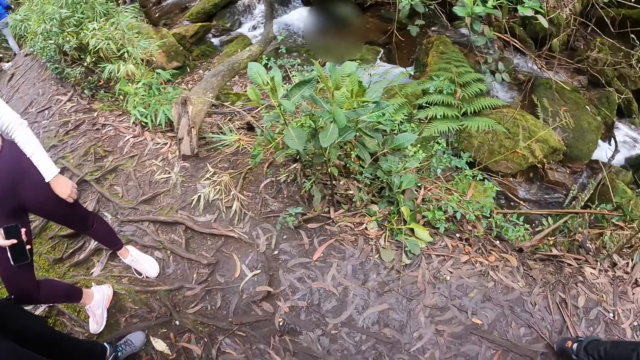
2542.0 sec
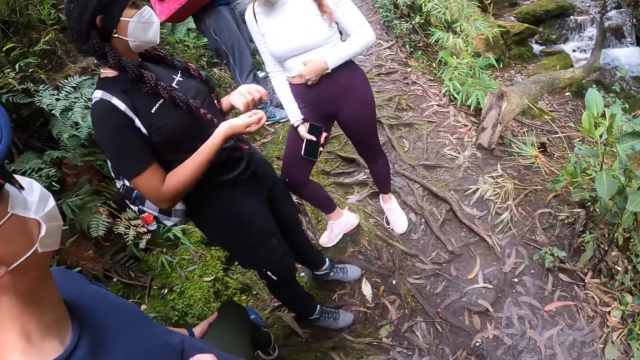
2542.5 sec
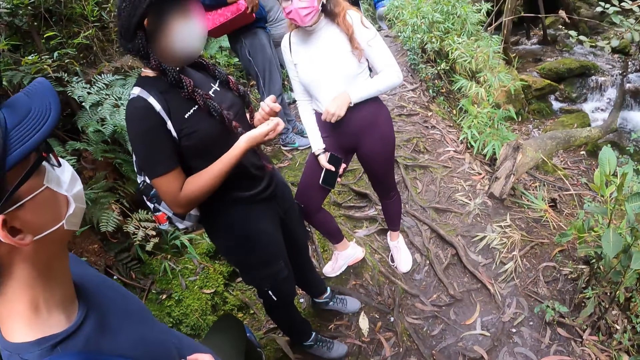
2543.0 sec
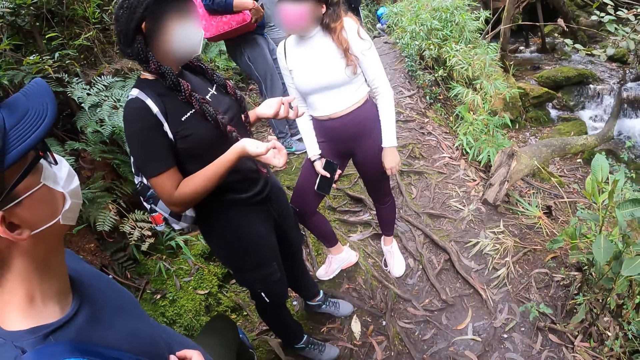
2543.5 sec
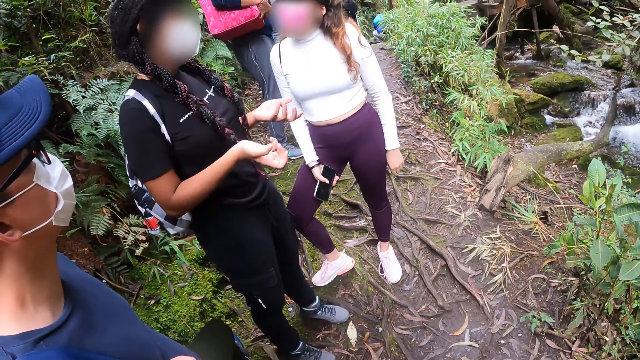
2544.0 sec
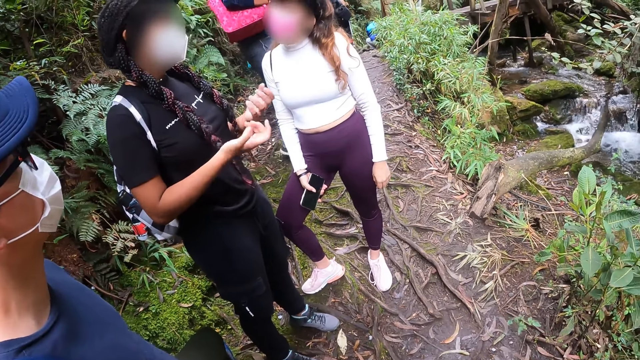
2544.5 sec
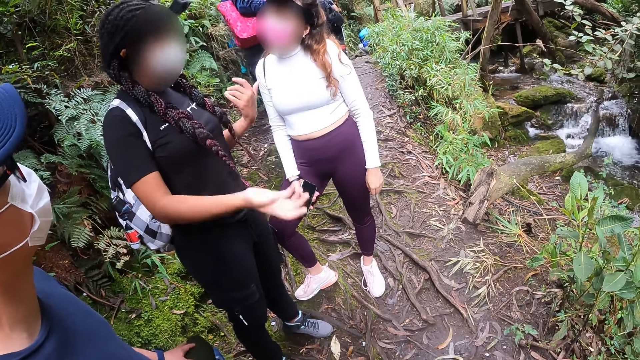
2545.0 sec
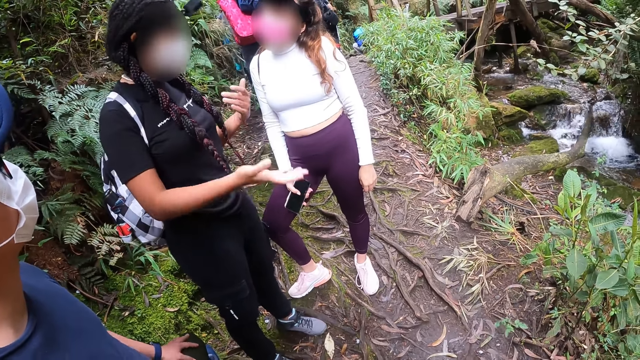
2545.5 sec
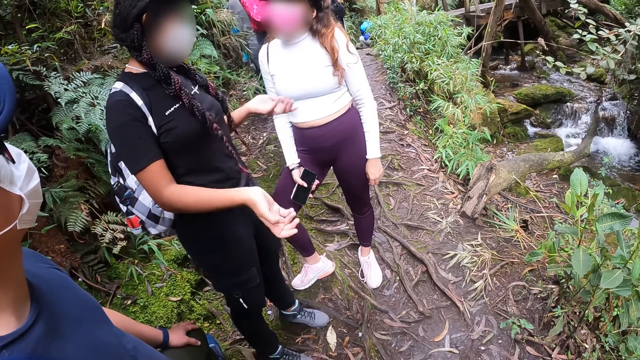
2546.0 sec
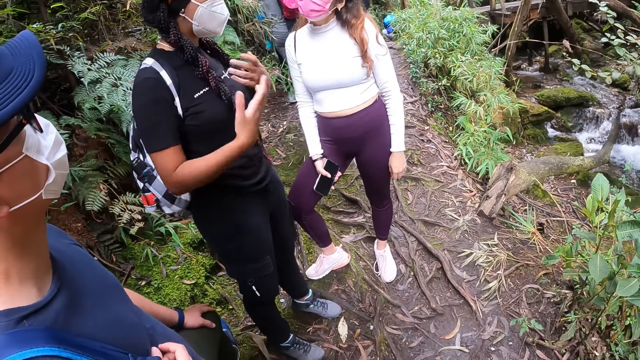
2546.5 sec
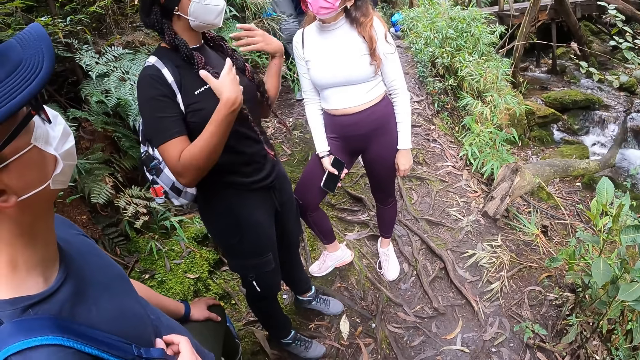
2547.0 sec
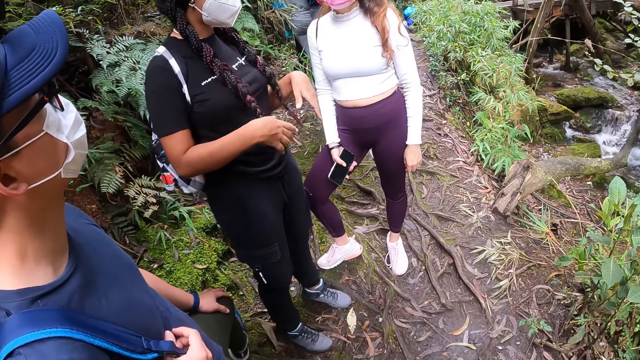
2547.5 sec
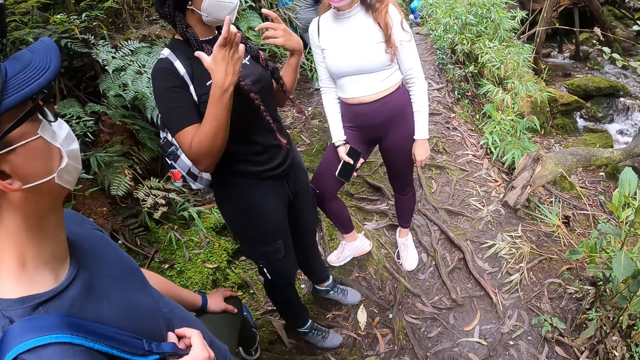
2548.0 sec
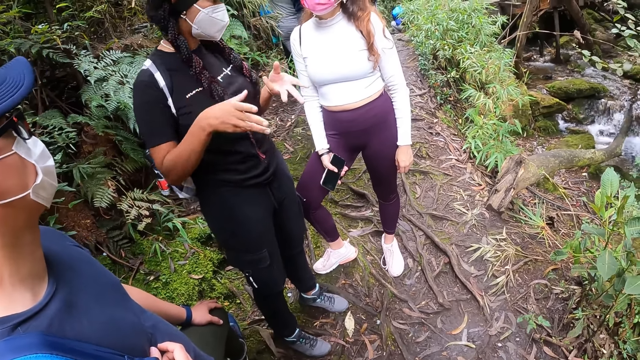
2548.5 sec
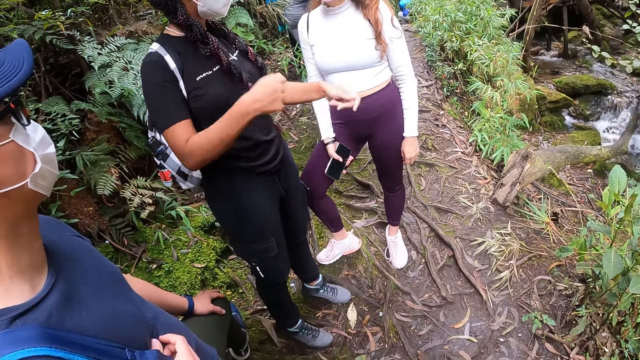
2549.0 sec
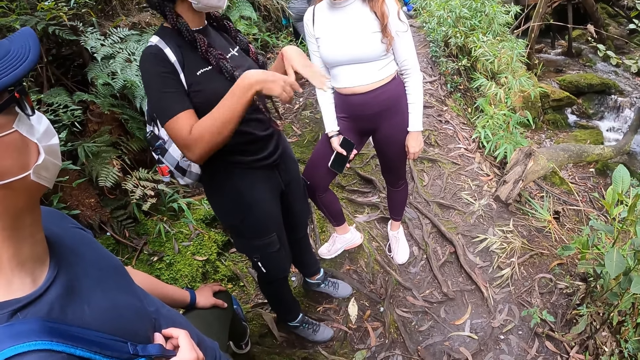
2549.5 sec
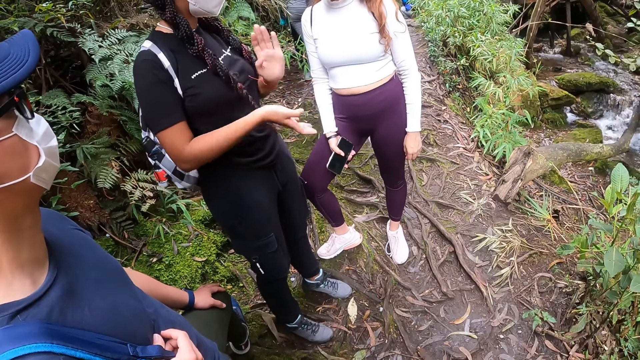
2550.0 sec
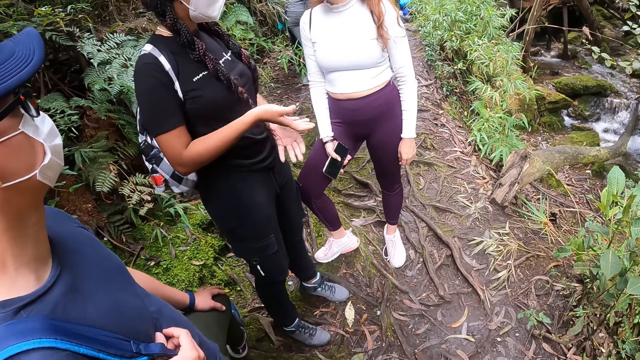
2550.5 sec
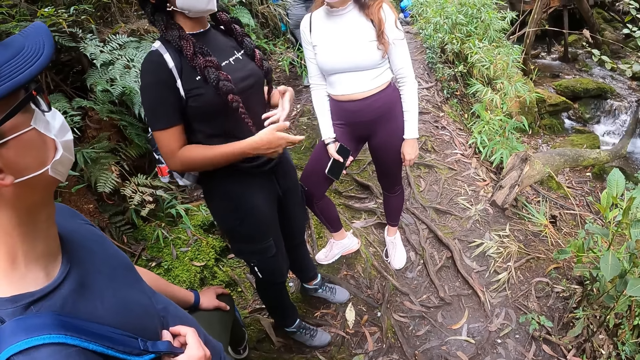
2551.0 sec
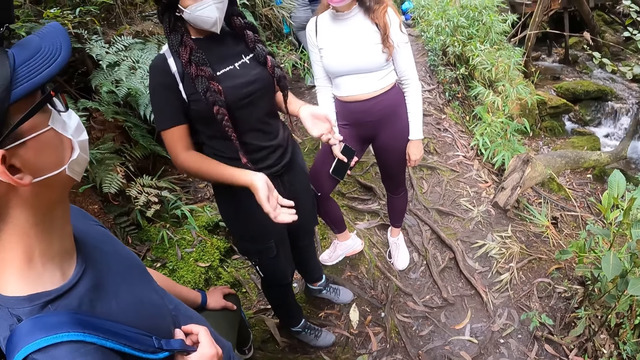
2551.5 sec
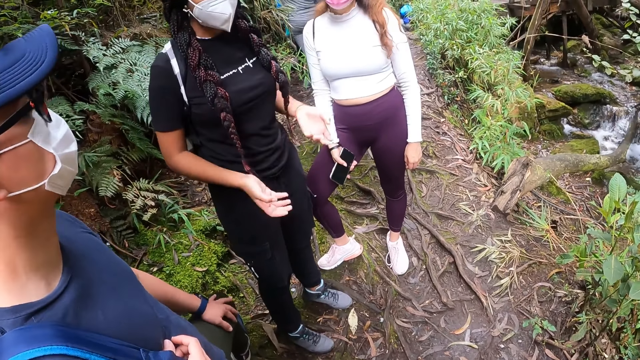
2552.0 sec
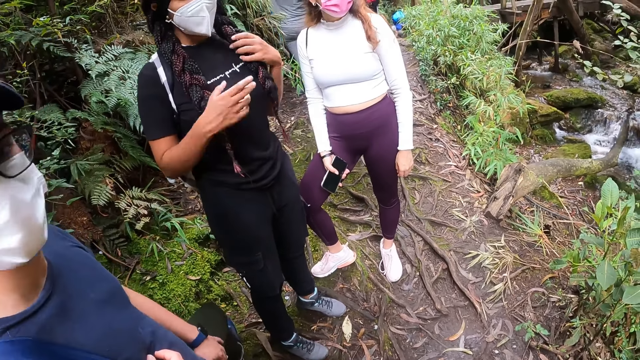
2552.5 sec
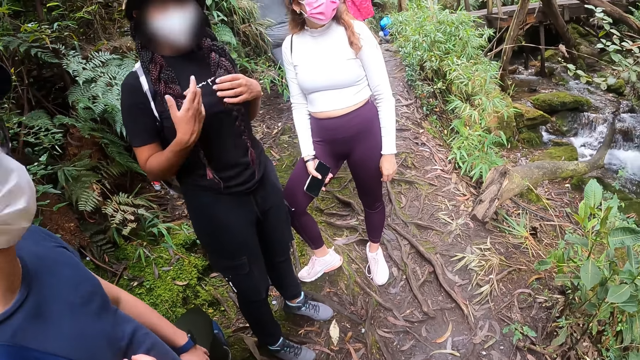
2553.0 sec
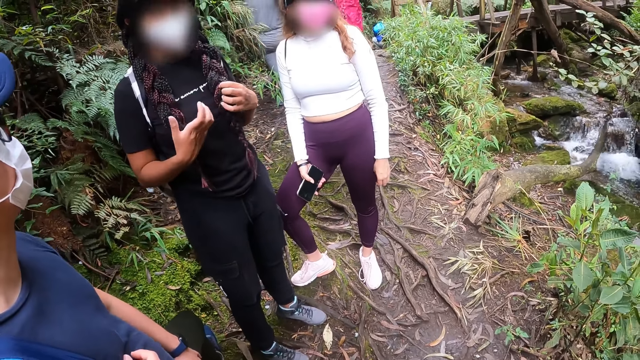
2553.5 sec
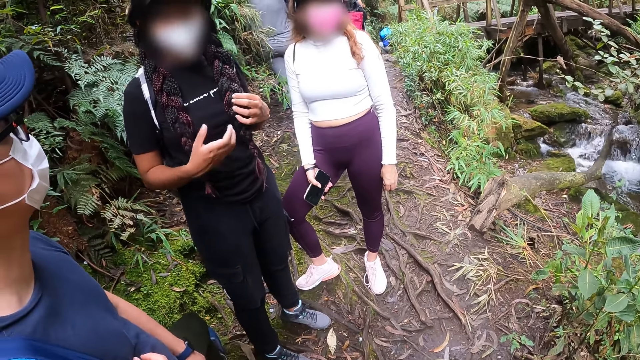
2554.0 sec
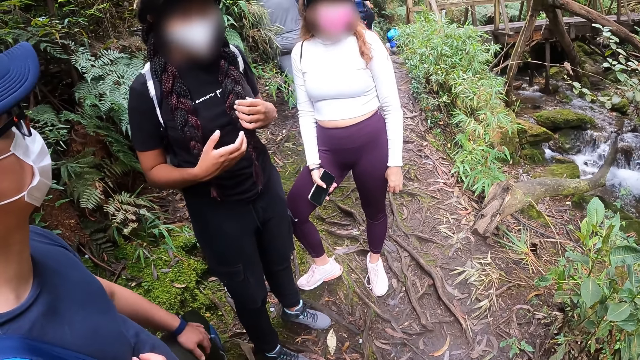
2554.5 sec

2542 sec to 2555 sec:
A woman adjusts her shirt with her left hand. The camera wearer interacts with another woman on the mountain. The other woman holds her hair with her left hand on the mountain.

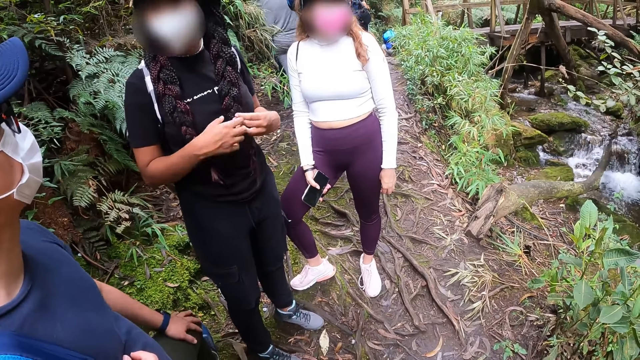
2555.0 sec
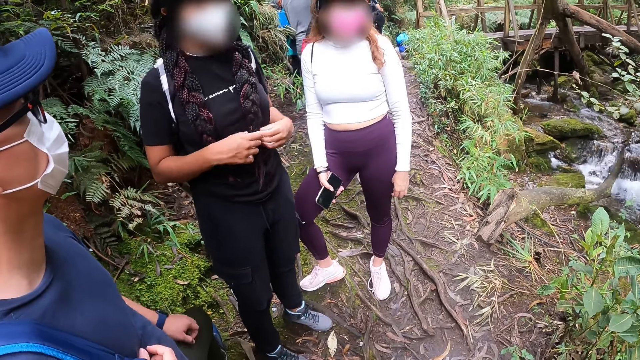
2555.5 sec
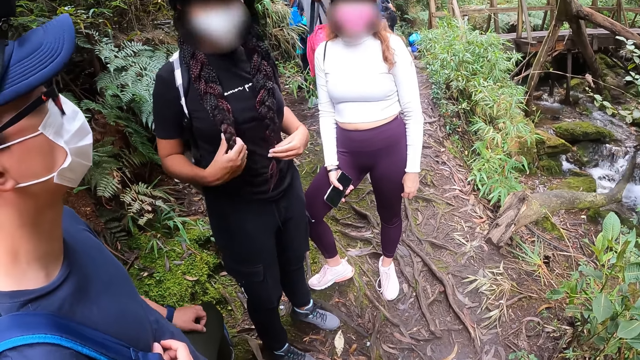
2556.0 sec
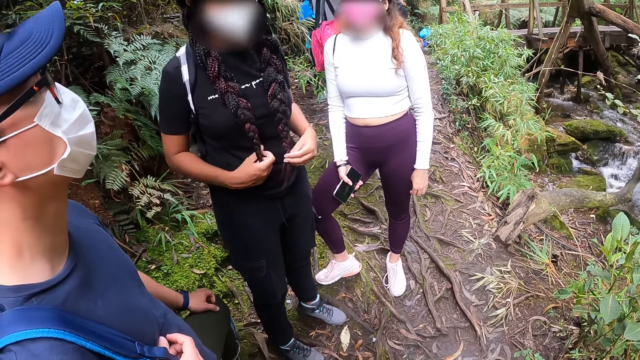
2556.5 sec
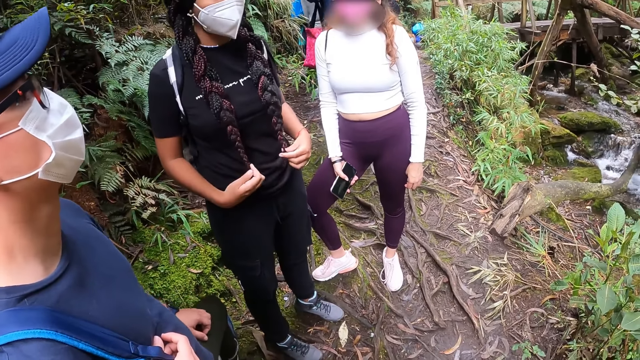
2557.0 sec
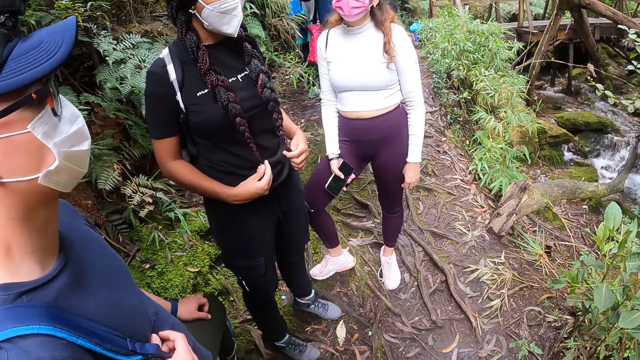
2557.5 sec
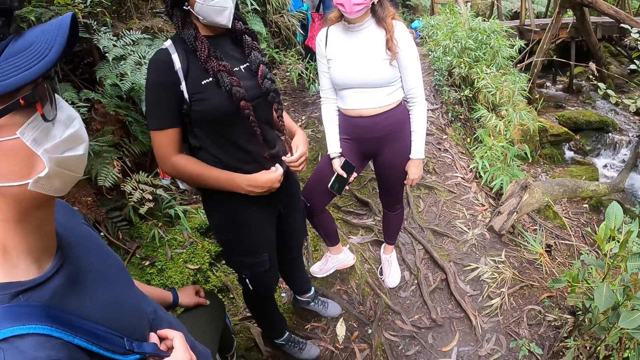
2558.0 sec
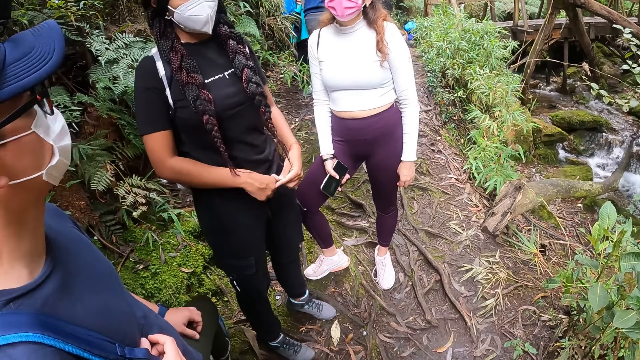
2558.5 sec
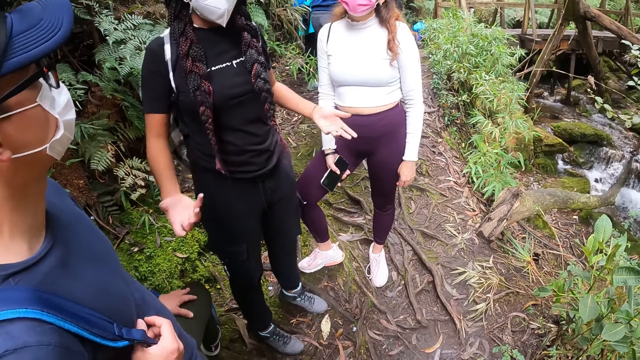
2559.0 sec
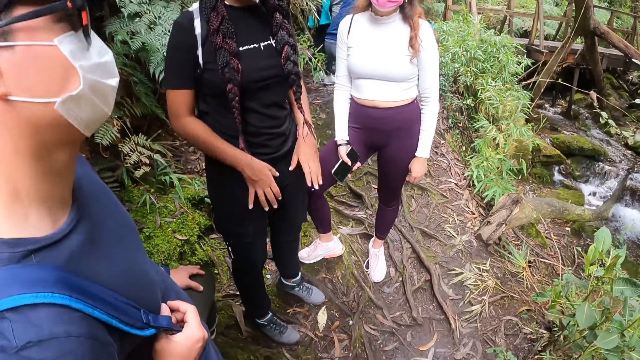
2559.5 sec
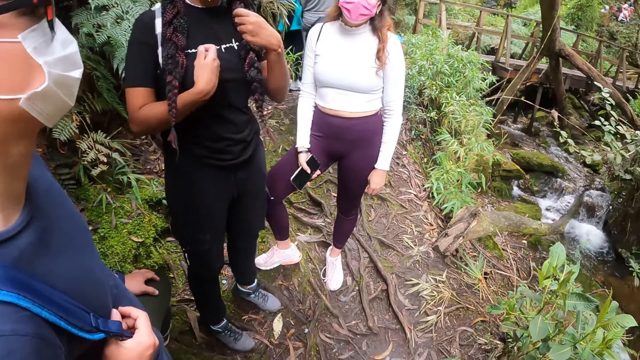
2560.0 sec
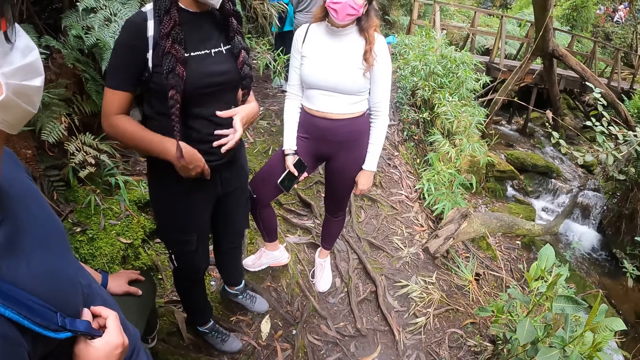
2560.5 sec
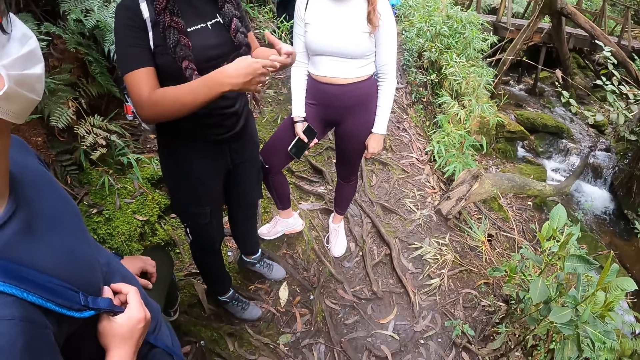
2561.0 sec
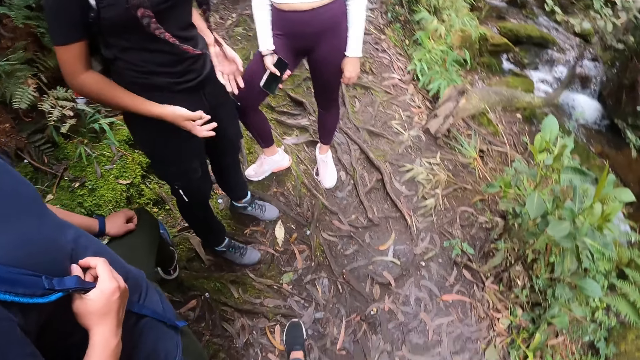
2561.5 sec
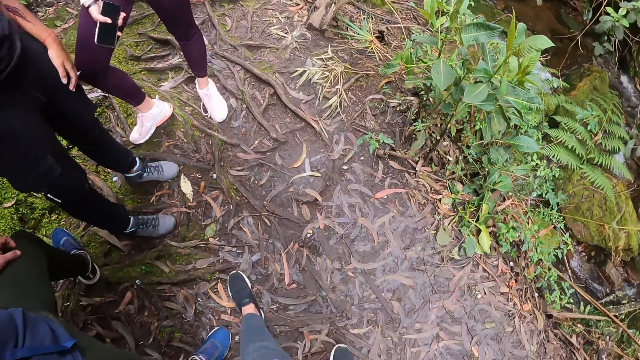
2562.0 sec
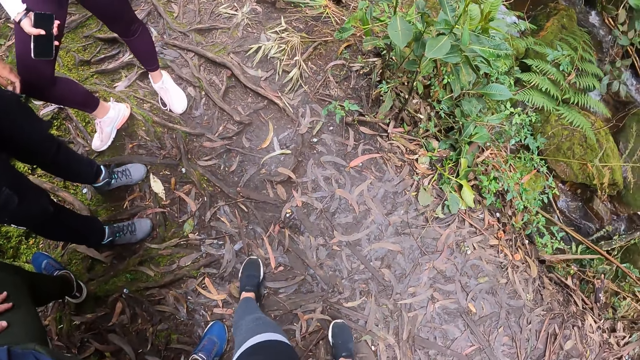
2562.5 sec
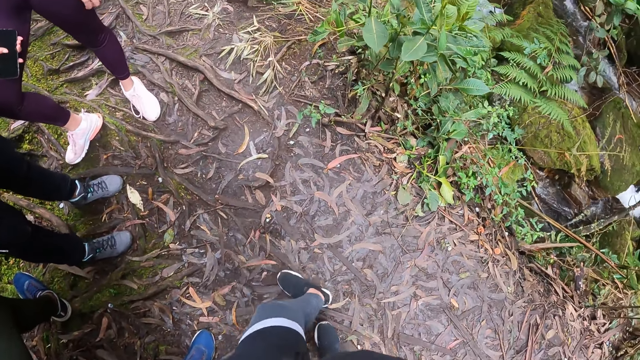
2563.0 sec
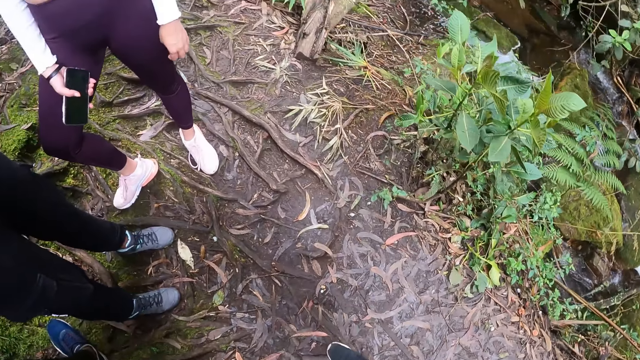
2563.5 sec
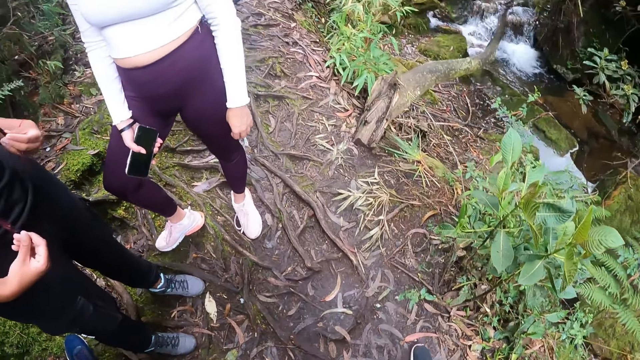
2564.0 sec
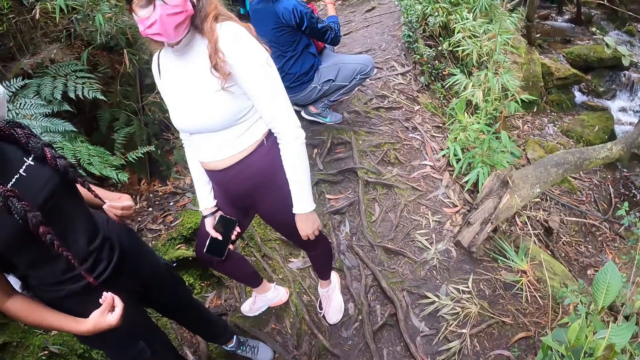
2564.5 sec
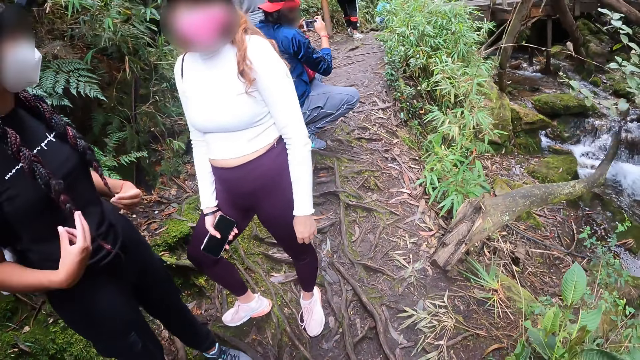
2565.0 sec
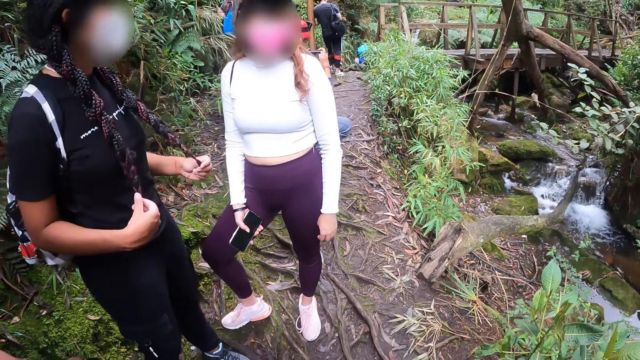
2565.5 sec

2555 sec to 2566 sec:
The woman holds her hair with both hands on the mountain. The camera wearer moves the leg.
